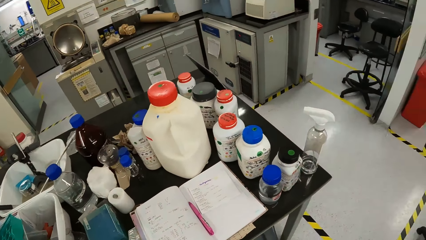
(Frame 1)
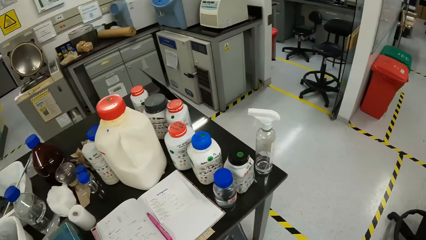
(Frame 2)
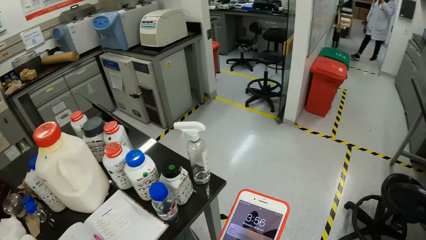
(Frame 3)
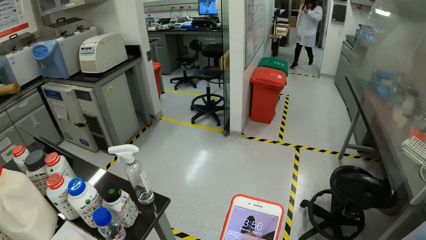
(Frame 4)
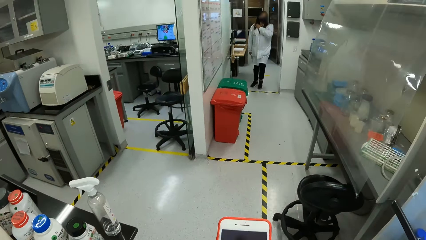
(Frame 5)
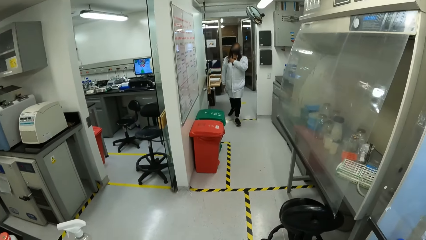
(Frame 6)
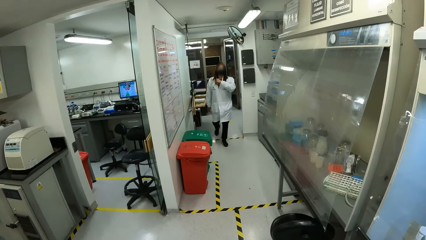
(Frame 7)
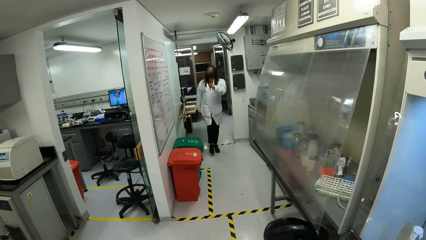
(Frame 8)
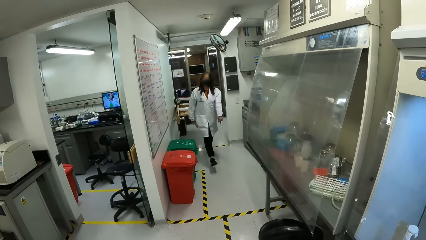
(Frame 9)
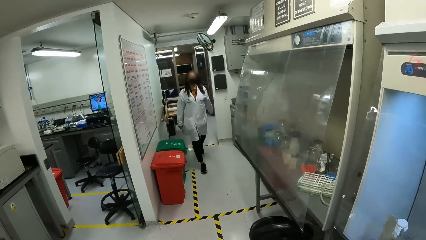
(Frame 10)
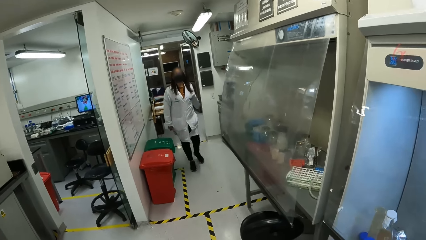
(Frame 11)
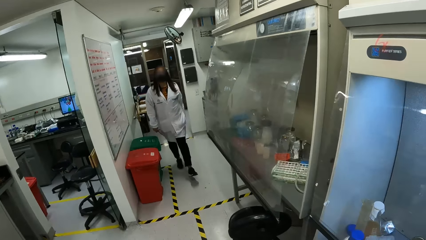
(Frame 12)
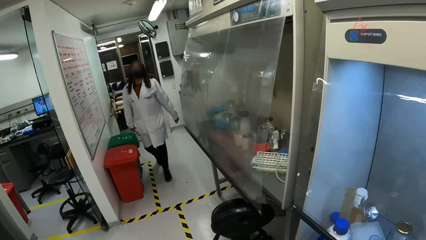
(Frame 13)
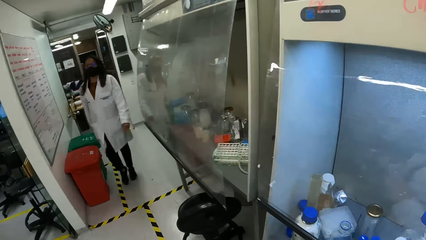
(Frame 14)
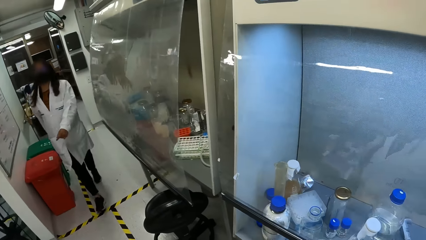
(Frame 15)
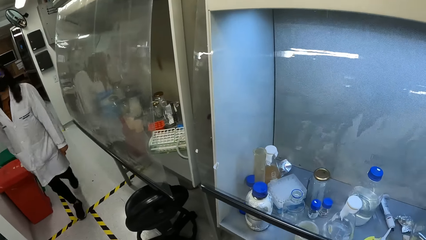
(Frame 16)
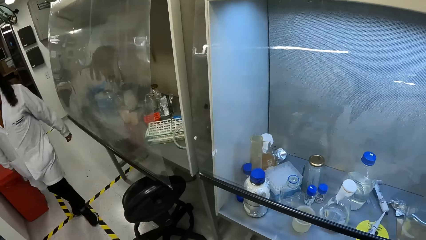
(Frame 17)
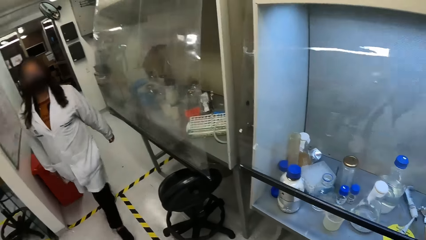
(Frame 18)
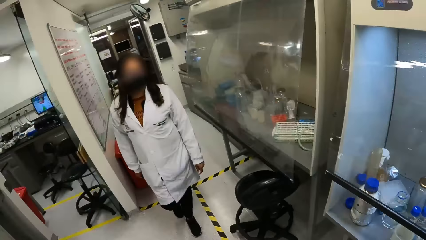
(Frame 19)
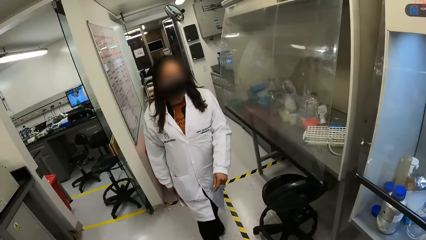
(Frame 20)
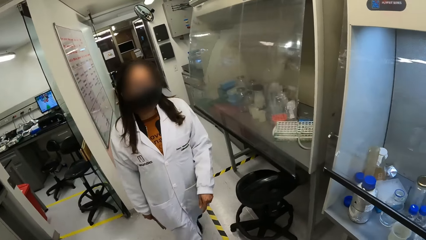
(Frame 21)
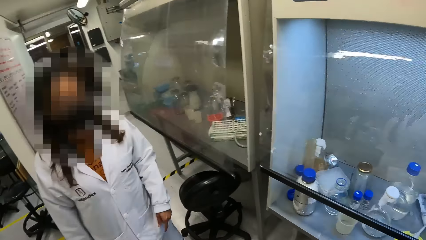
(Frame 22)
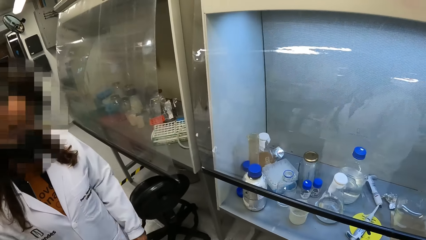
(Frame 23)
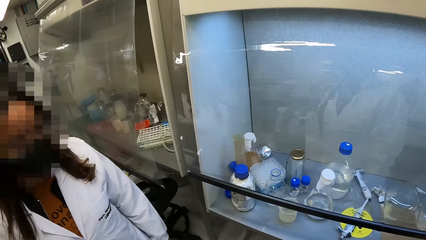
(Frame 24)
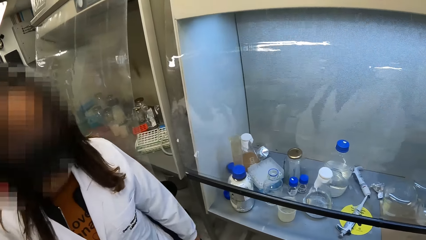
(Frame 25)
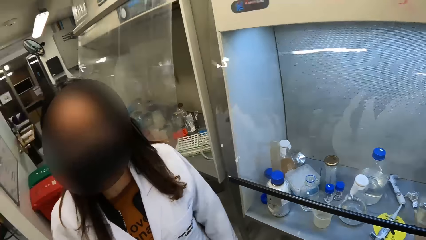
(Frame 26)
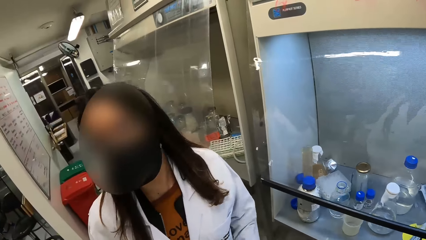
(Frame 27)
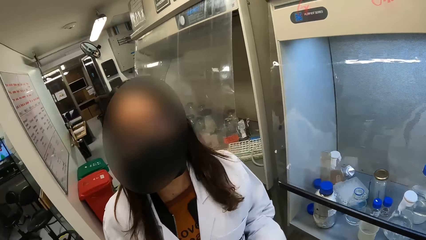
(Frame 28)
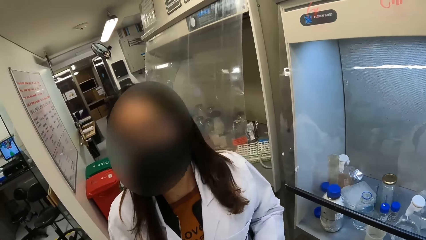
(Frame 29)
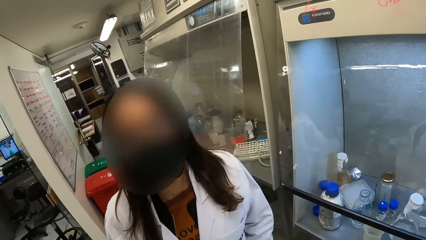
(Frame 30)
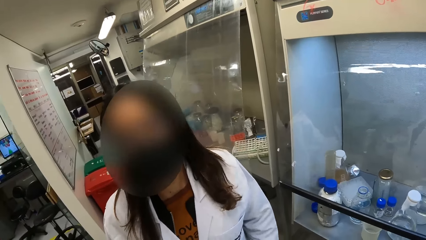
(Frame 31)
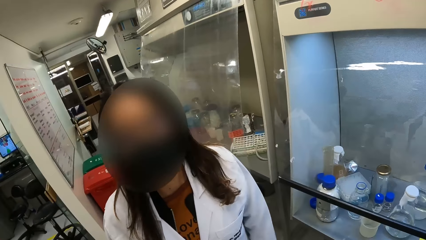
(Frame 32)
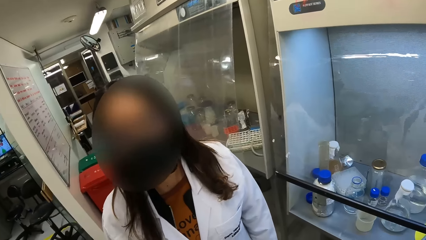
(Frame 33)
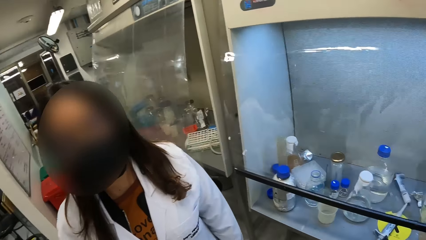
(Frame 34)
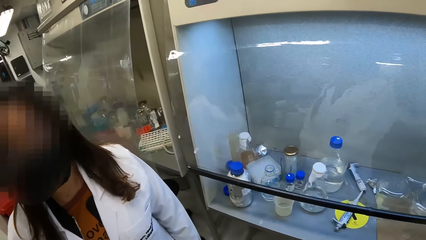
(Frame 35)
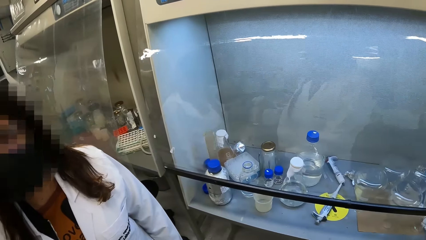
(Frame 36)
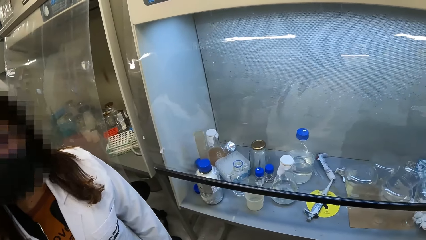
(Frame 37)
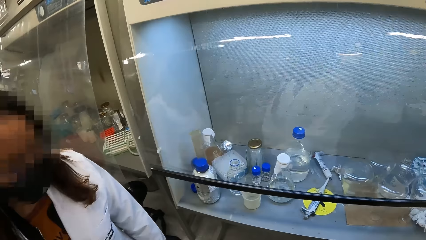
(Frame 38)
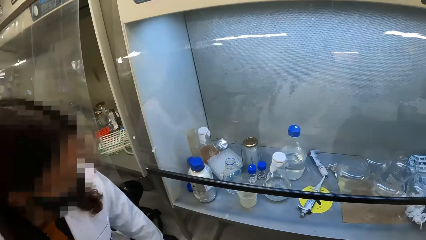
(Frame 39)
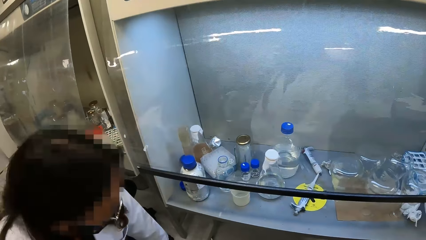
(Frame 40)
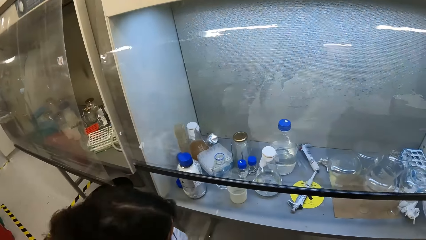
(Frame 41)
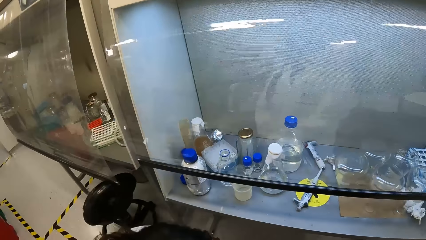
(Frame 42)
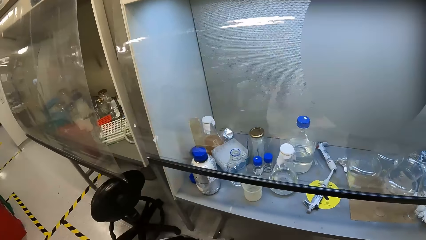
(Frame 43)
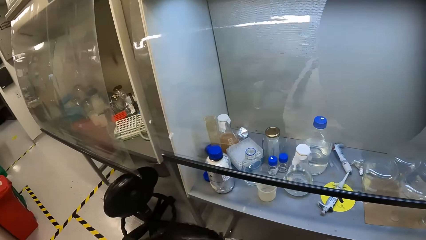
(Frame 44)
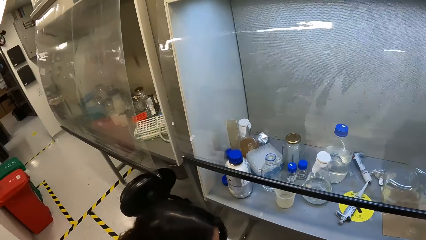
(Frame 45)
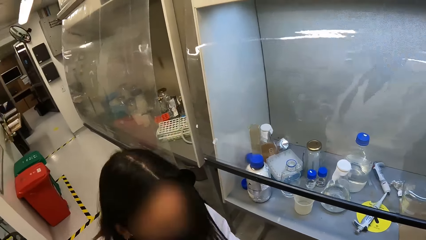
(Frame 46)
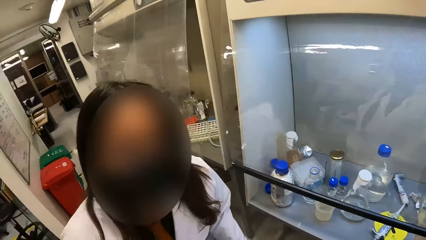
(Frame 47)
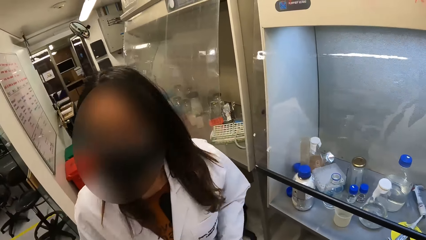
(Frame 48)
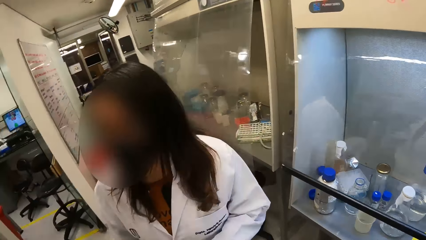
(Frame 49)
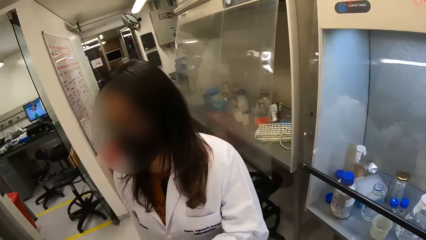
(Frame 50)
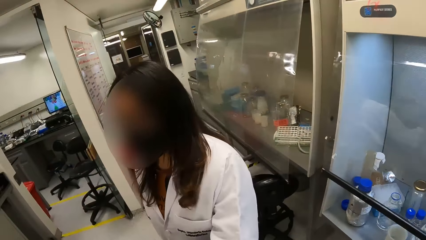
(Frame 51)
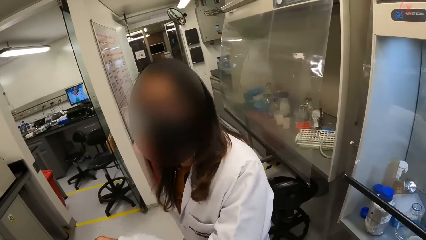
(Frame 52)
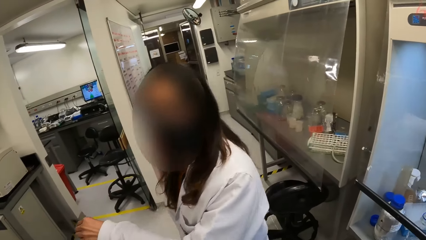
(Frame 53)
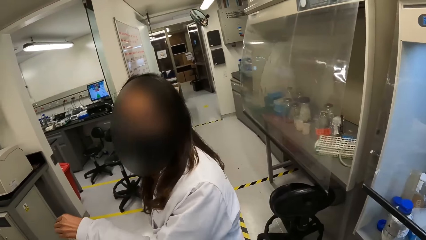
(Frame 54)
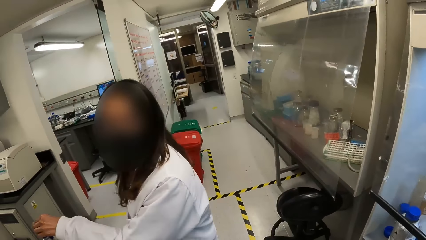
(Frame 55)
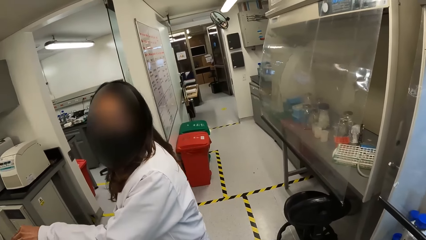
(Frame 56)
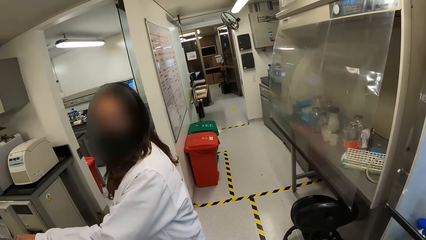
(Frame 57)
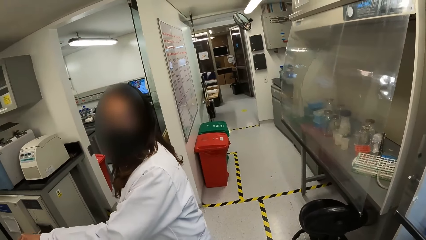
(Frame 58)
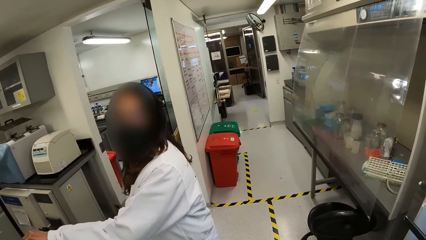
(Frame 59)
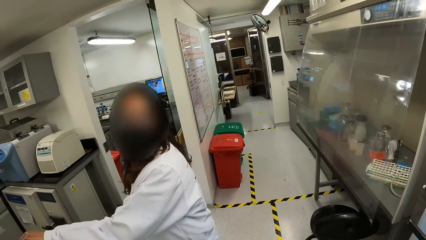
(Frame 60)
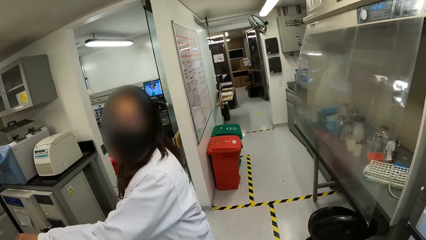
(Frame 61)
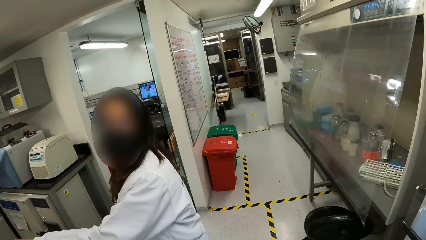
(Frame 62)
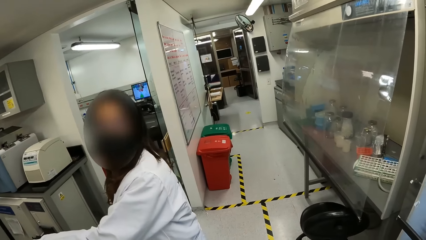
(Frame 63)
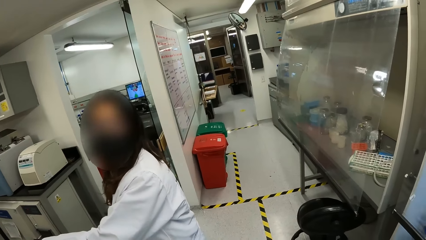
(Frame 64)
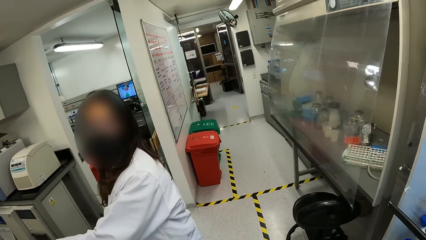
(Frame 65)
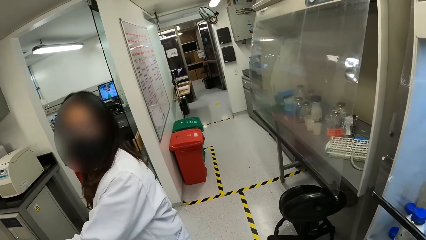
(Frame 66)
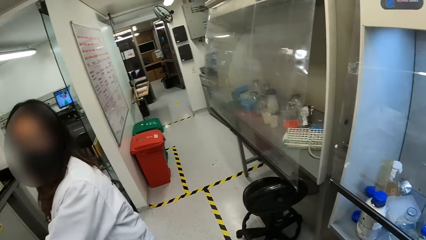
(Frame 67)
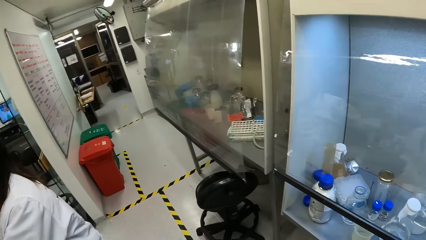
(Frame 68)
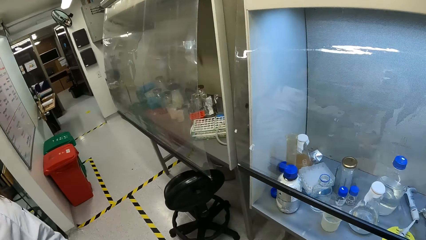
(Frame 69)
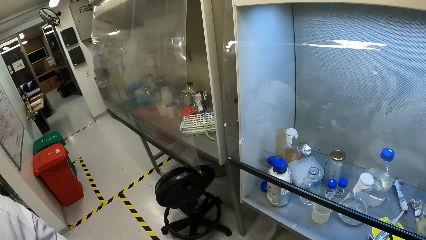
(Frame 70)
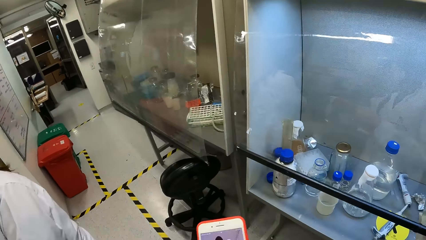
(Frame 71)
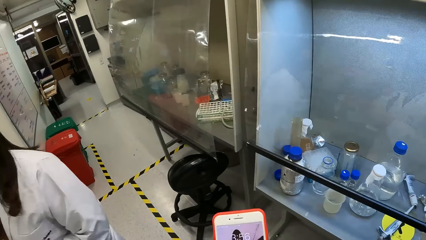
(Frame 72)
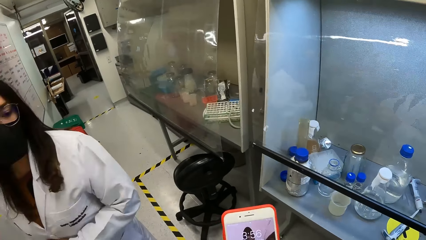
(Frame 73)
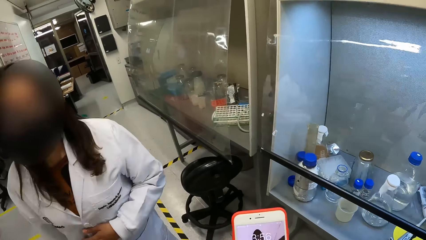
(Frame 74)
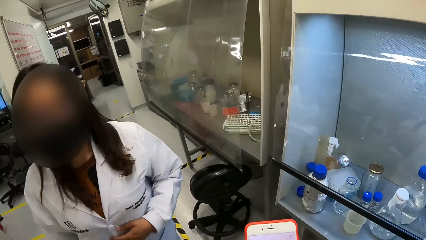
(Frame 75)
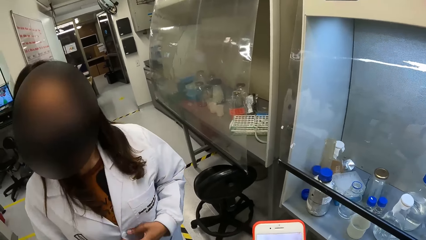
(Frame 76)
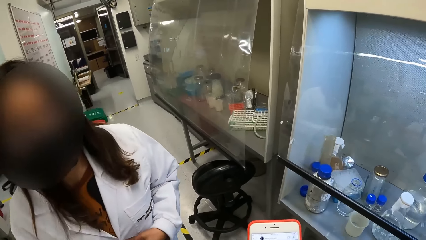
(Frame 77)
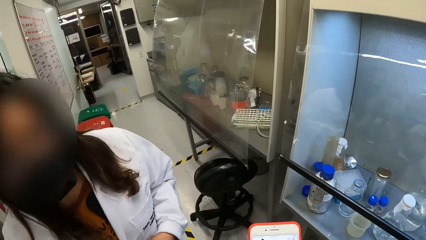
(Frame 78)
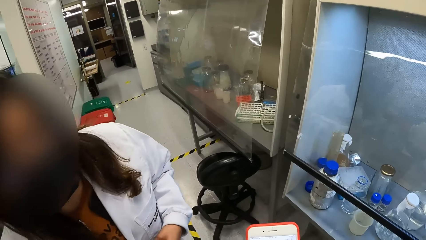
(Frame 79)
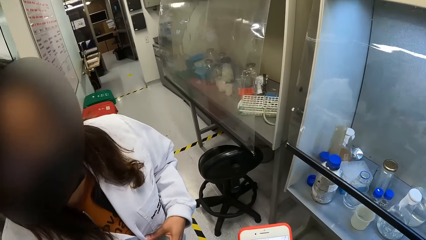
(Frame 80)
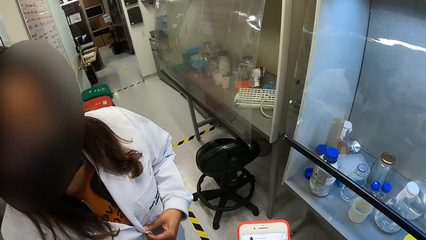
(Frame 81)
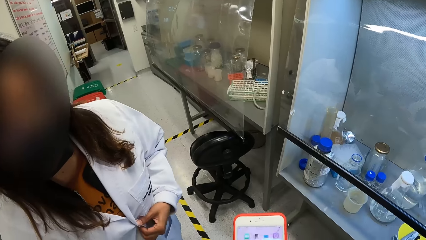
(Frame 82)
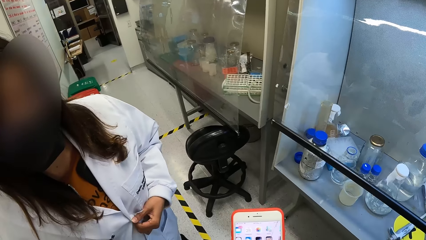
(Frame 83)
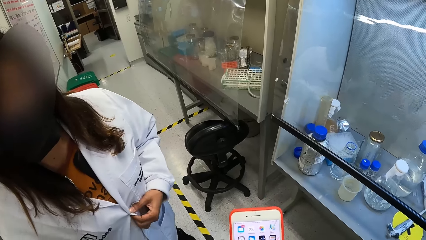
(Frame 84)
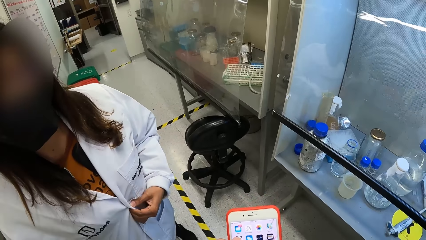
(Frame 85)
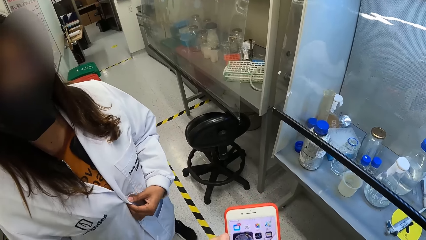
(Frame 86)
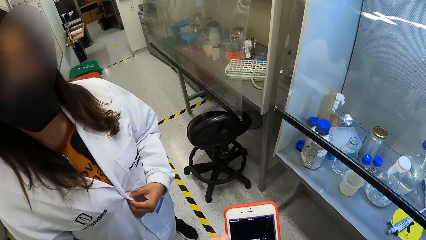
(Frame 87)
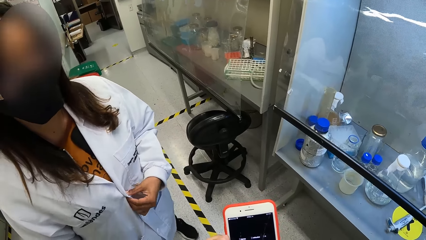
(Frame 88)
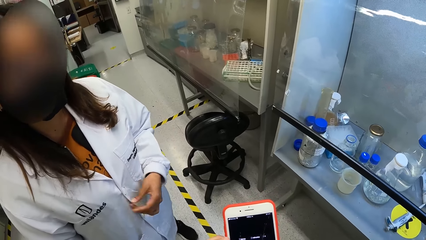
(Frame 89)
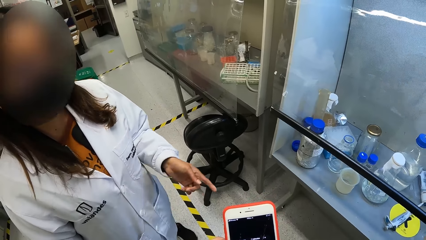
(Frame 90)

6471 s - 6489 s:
The camera wearer operates on the phone and checks the phone. A lady talks with the camera wearer. She bends down. She moves across the laboratory. She walks around the laboratory. She talks with the camera wearer. The camera wearer operates on the phone and checks the phone. The lady talks with the camera wearer.
